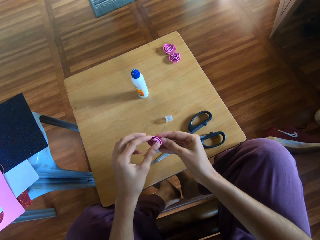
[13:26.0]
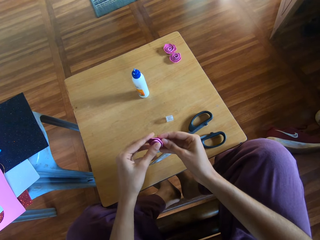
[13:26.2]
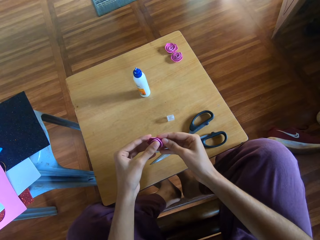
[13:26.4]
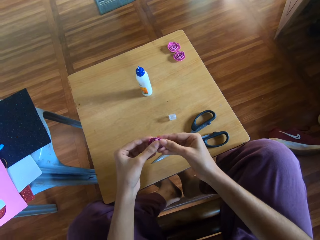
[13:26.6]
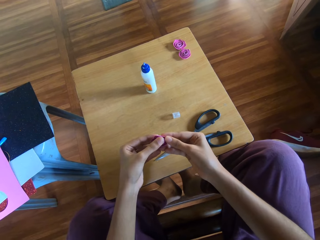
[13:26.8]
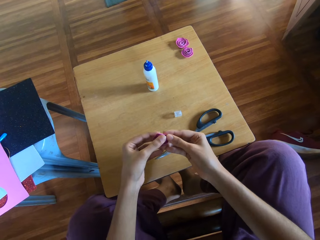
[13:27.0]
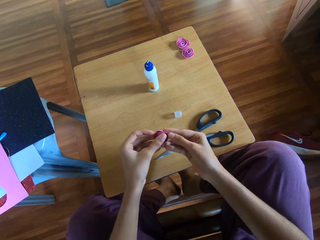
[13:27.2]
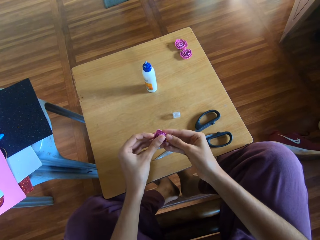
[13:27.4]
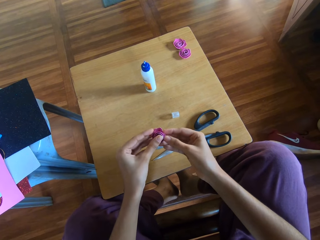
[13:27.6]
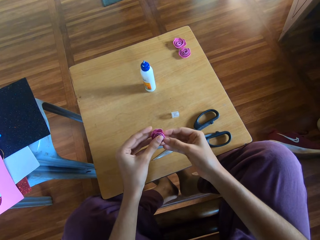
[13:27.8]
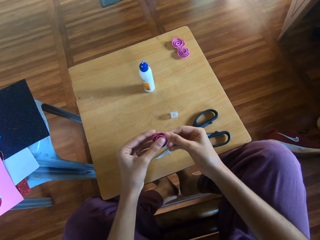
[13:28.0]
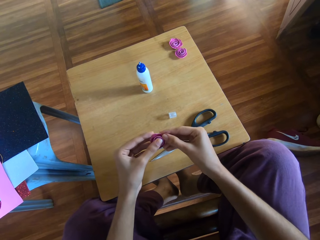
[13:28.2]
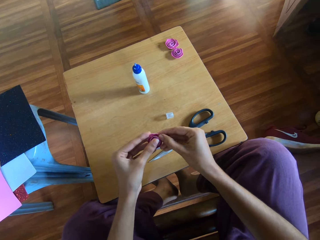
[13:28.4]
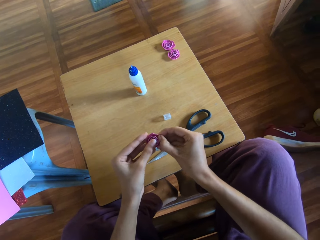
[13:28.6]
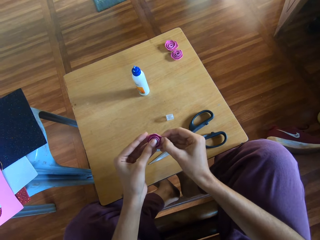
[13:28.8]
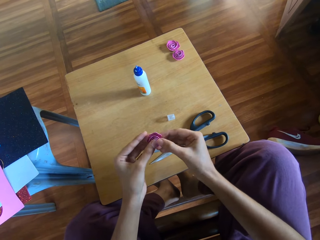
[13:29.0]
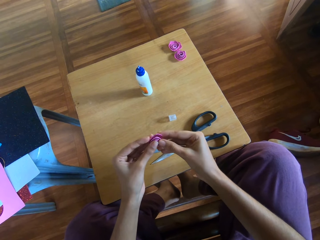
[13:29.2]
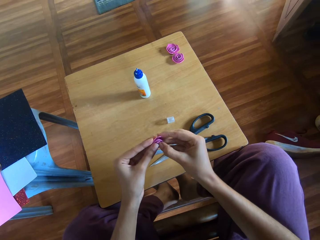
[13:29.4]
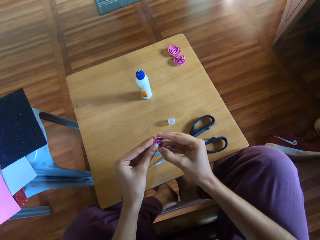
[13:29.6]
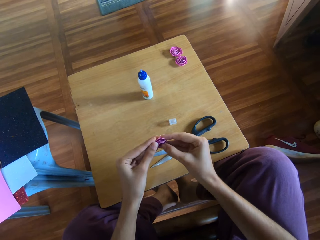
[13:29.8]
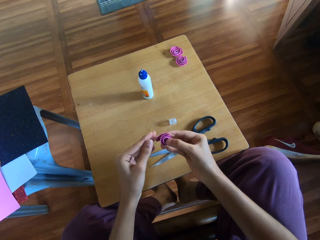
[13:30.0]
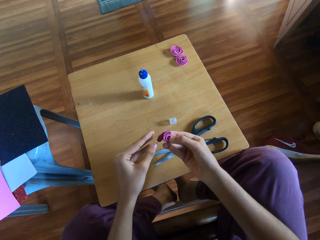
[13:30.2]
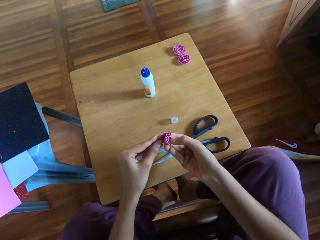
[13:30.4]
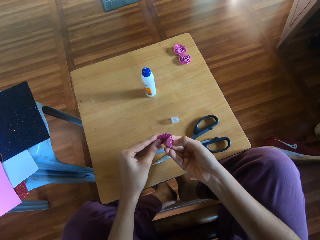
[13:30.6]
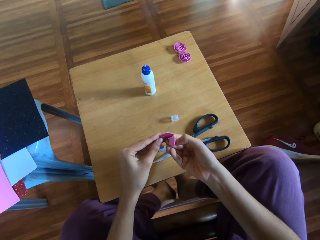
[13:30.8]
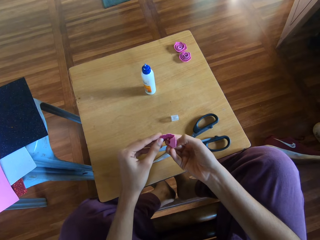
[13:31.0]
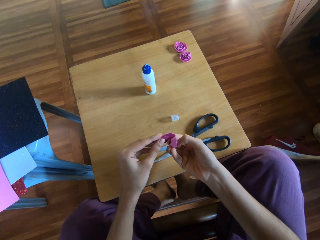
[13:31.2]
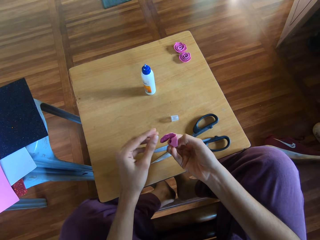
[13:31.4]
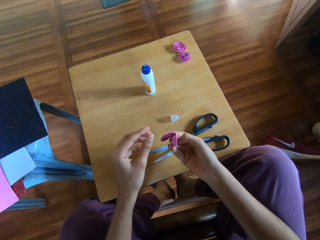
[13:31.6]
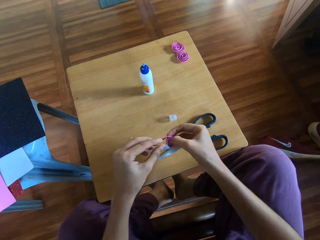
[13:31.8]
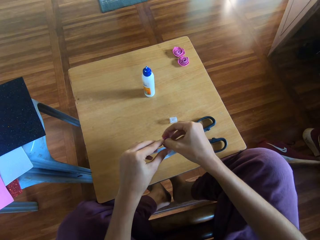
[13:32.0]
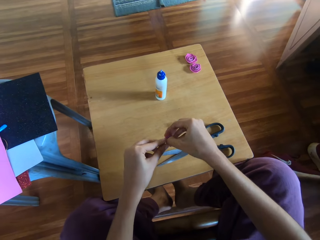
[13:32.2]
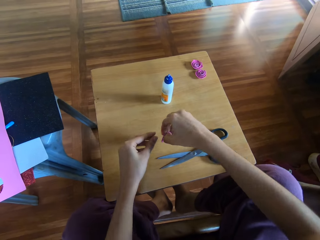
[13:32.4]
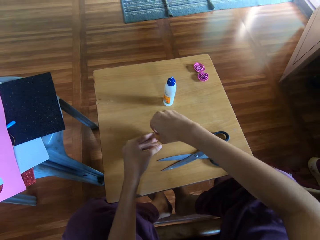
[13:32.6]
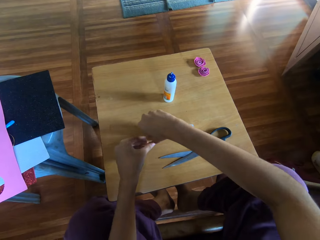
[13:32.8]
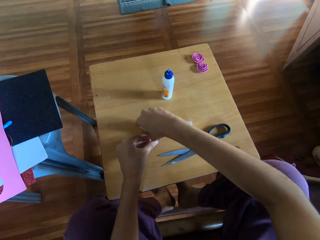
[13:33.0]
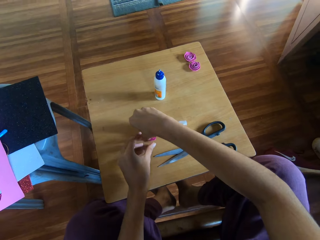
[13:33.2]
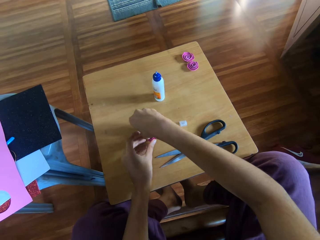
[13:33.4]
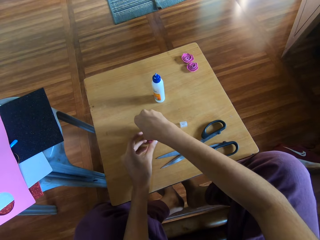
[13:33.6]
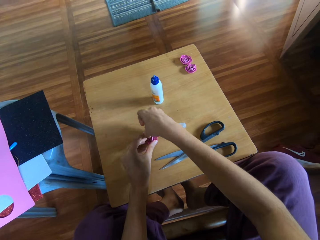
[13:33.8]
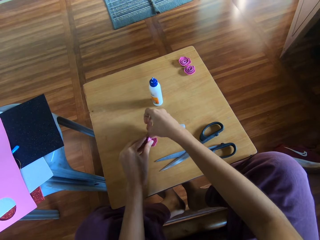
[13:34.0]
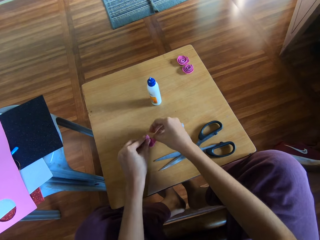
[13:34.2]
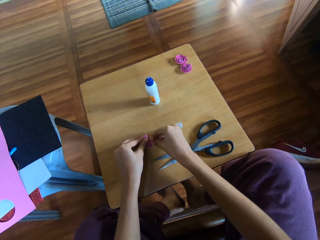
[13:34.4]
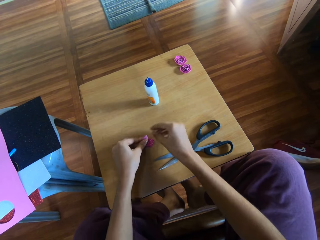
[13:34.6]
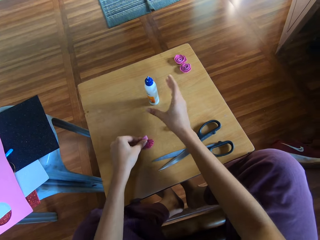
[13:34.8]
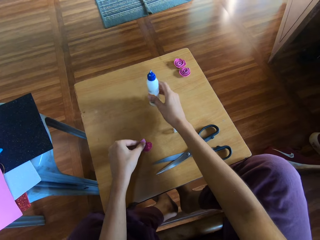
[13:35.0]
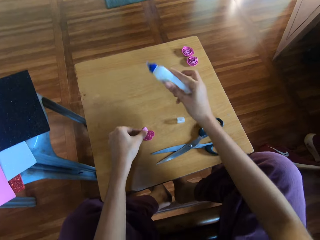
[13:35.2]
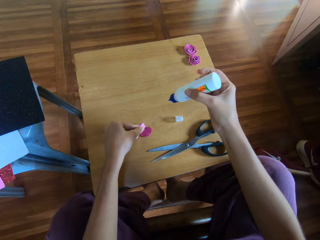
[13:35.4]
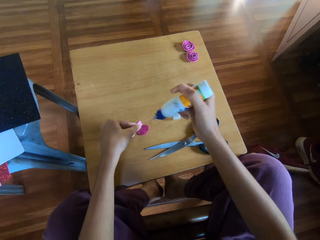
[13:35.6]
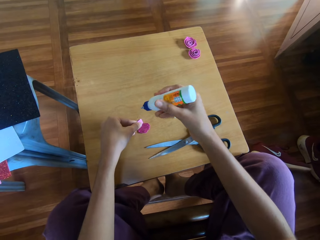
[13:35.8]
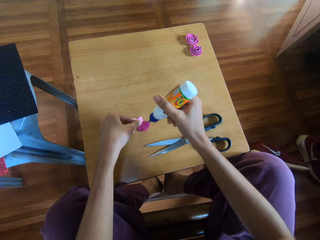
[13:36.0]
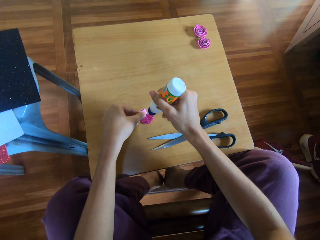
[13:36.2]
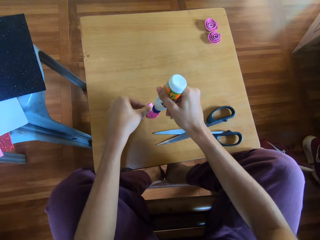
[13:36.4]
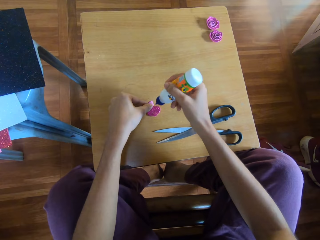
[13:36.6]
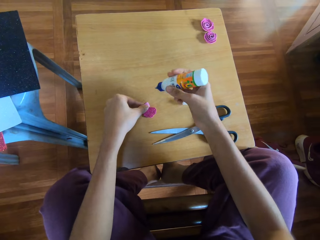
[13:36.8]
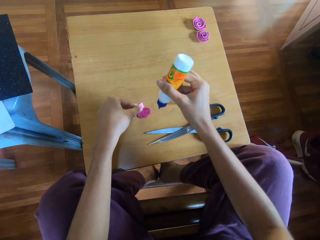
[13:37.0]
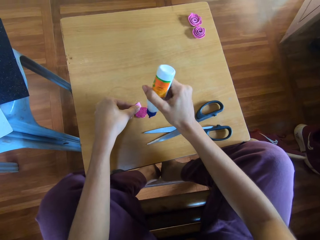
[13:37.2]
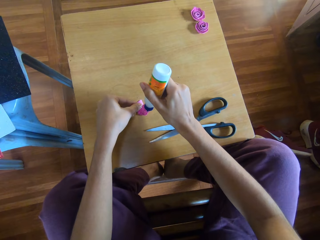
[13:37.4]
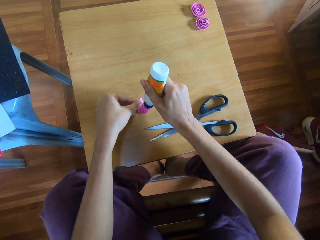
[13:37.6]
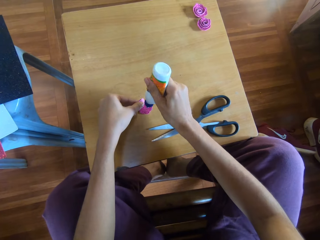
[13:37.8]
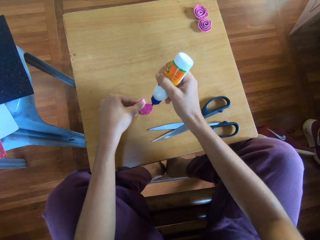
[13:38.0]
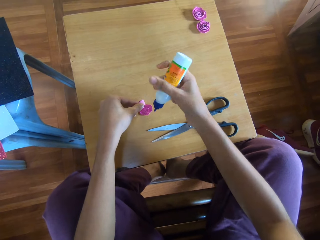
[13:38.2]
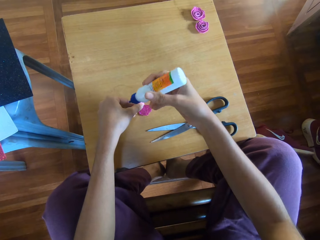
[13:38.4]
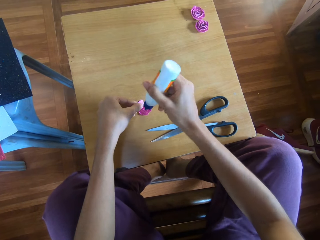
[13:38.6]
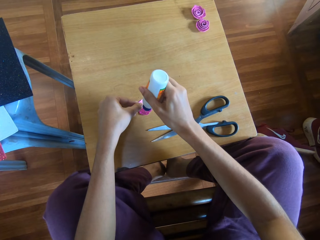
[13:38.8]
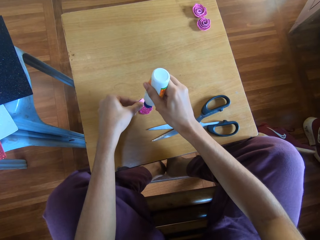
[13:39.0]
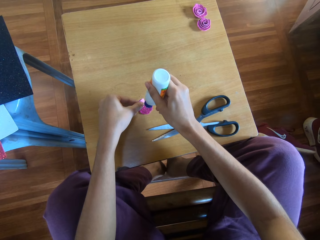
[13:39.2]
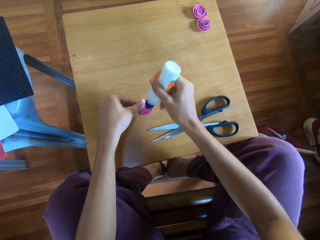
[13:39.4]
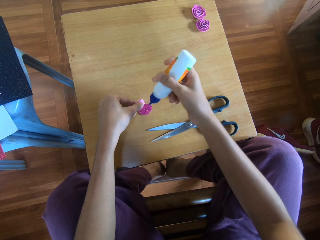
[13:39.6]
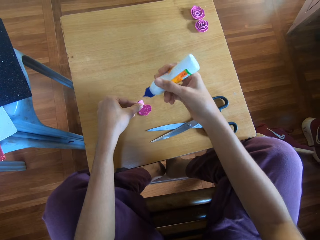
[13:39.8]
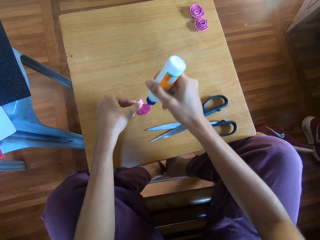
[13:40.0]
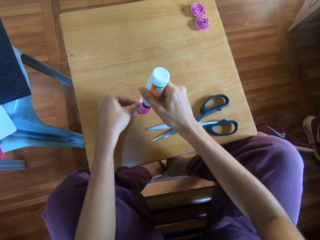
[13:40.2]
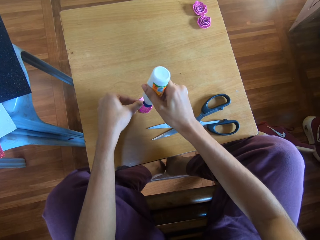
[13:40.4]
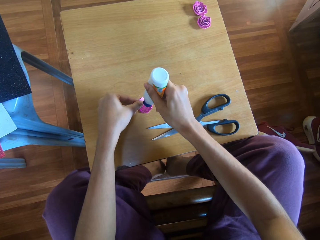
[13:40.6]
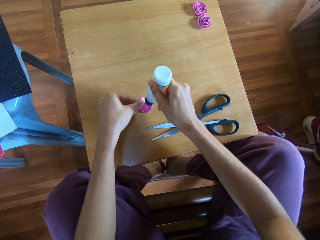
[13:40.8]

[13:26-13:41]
The camera wearer holds the craft paper with both hands. She places the folded piece of glitter paper on the table with both hands. She picks up the bottle of glue from the table with her right hand. She holds the glue bottle. She glues the rolled piece of glitter paper in her left hand with the bottle of glue in her right hand. She squeezes the glue bottle.

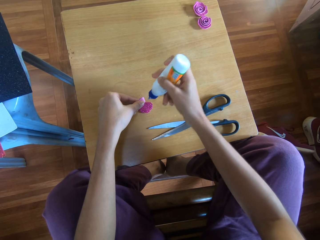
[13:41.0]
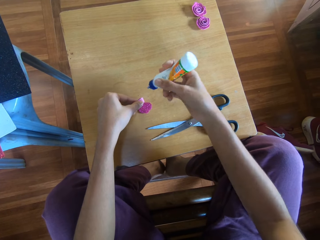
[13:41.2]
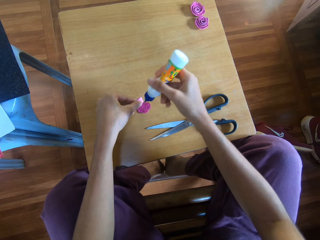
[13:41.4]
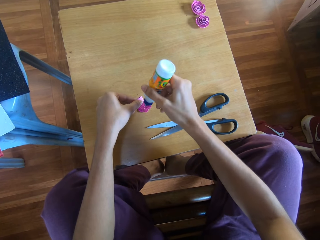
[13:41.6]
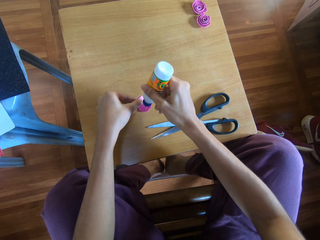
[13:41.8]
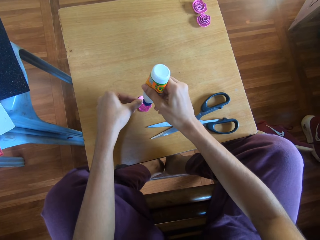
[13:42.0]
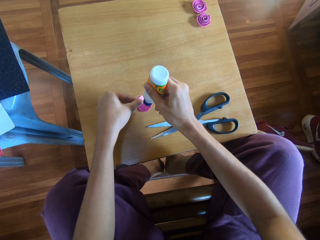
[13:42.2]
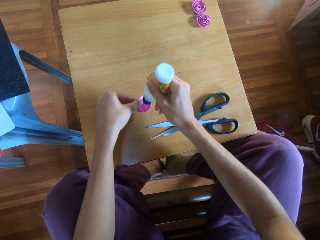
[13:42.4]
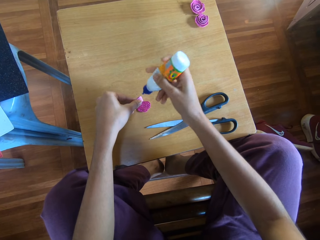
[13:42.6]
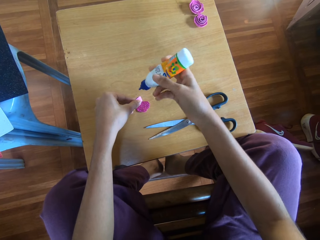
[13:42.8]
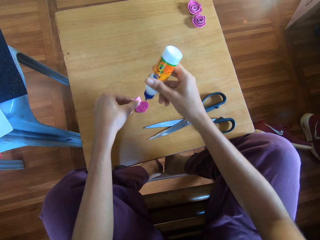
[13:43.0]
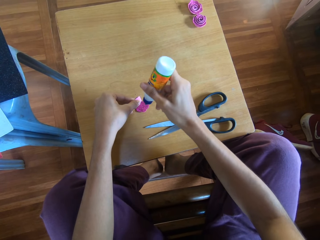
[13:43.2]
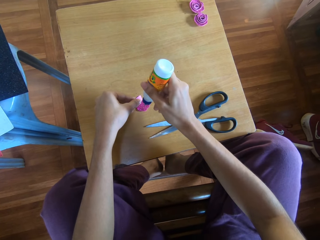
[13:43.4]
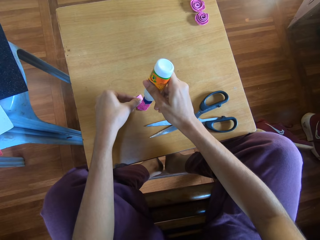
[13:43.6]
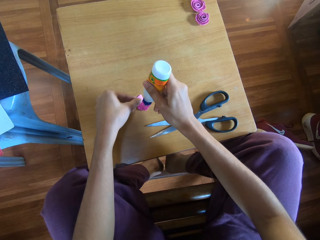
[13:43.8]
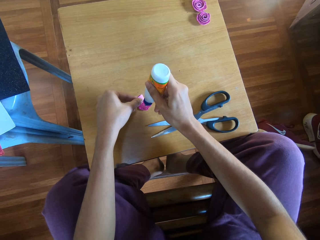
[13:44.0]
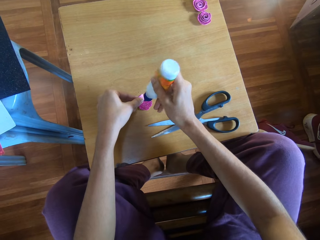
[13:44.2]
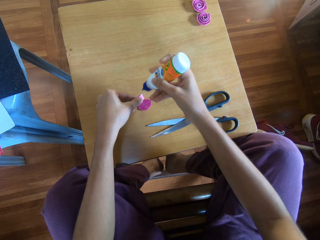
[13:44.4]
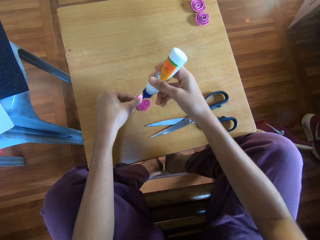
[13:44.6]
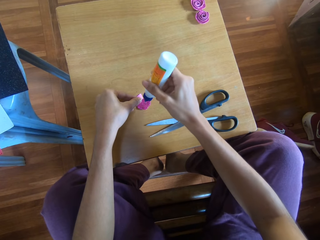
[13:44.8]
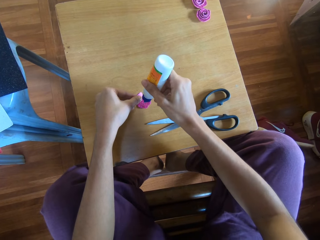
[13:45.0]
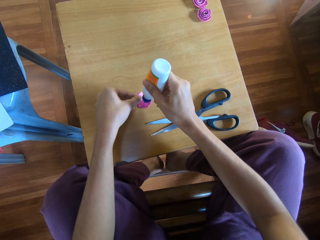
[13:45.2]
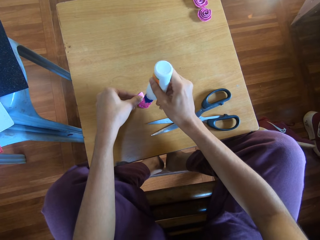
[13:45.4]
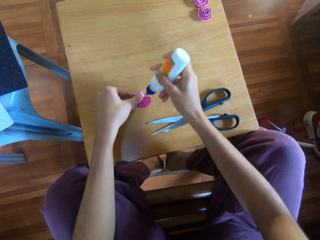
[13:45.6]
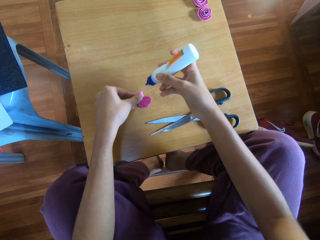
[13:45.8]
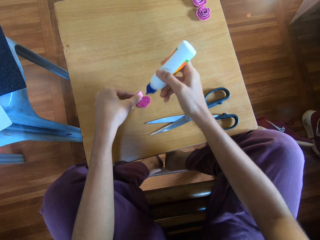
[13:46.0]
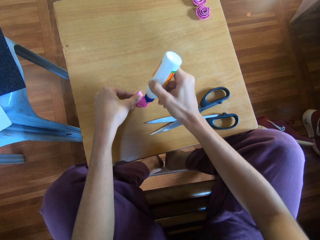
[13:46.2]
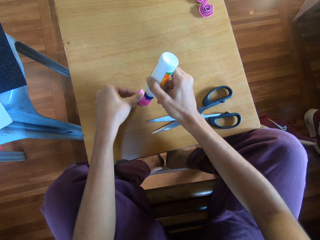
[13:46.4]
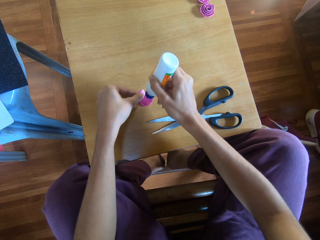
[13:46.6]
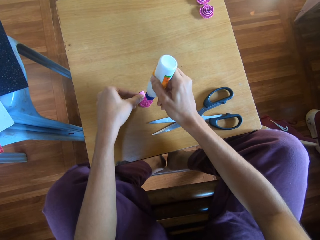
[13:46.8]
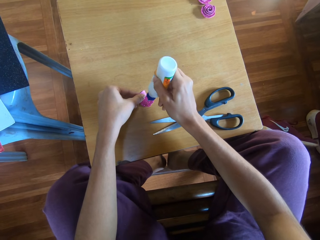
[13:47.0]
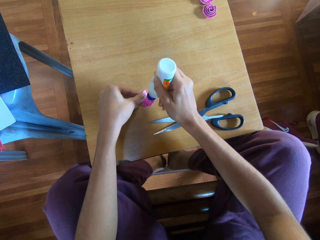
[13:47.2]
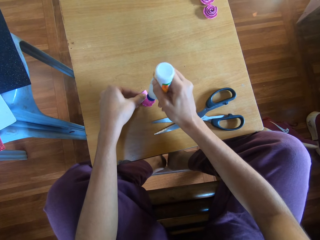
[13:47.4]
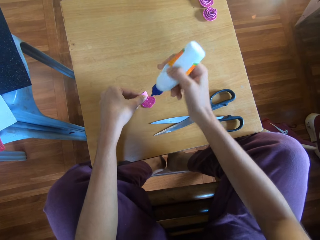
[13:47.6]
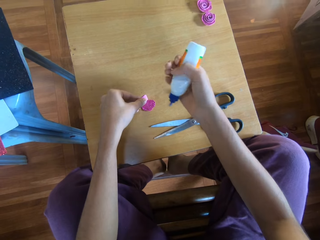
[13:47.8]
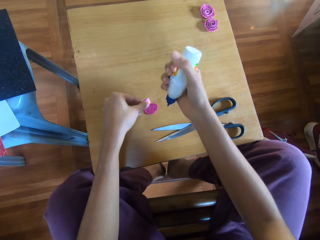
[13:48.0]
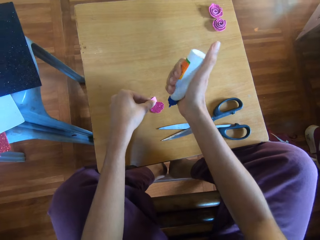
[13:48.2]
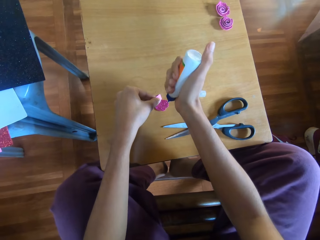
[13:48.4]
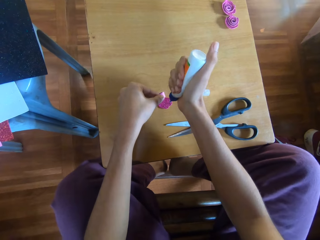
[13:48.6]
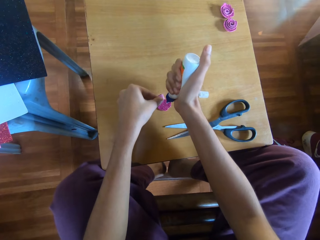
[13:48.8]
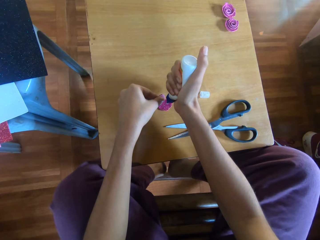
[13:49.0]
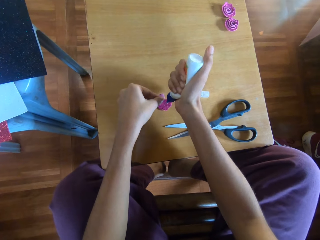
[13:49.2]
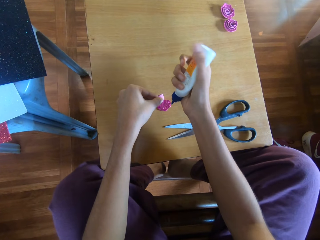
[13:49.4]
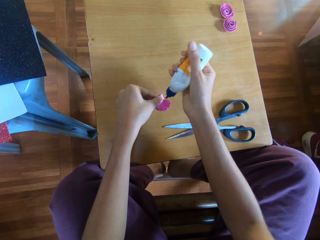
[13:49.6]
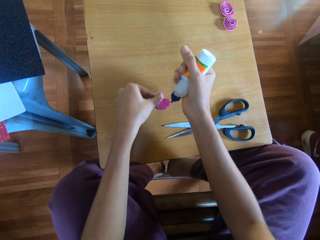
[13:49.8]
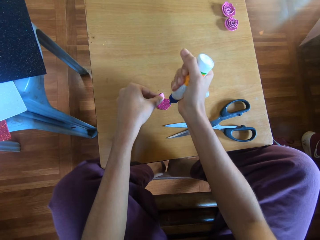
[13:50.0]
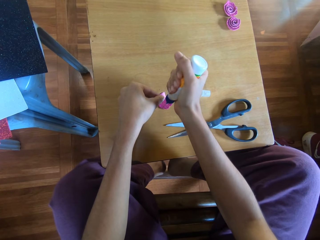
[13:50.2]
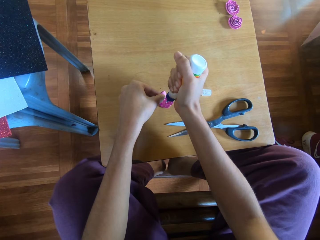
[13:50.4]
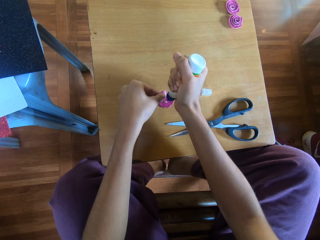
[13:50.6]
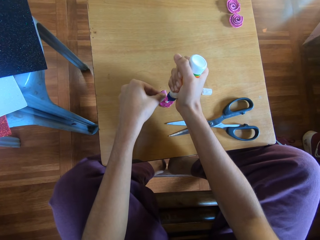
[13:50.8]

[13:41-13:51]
The camera wearer squeezes the glue bottle.
